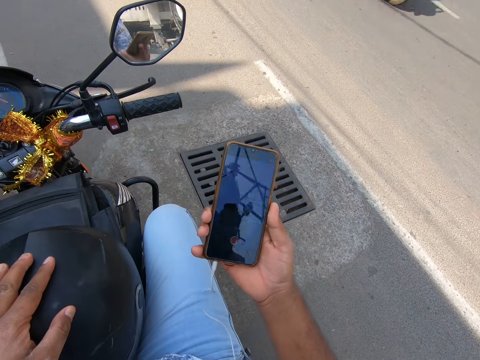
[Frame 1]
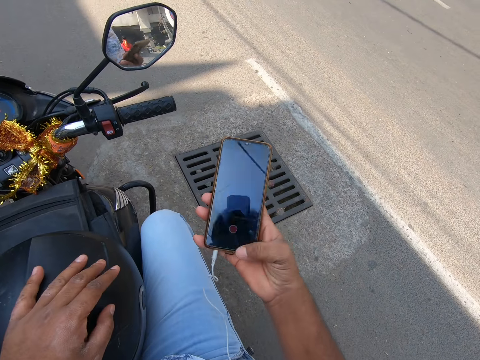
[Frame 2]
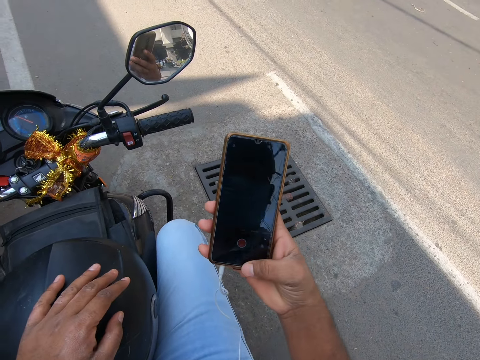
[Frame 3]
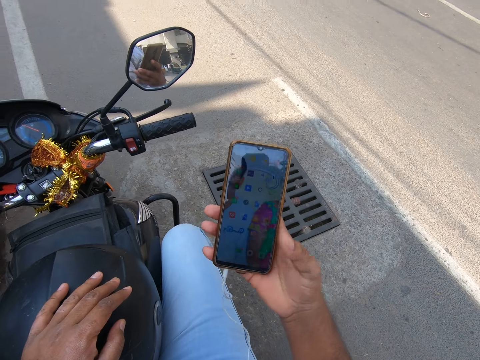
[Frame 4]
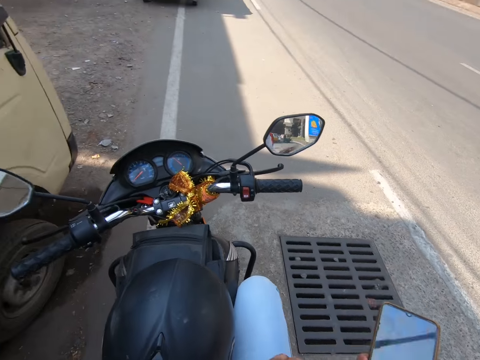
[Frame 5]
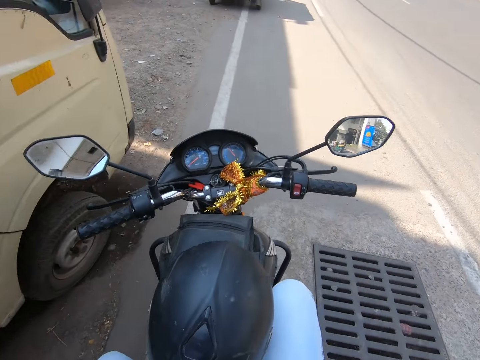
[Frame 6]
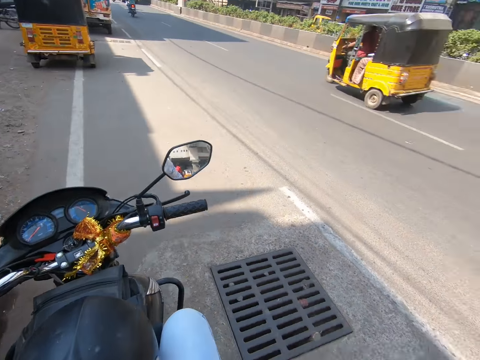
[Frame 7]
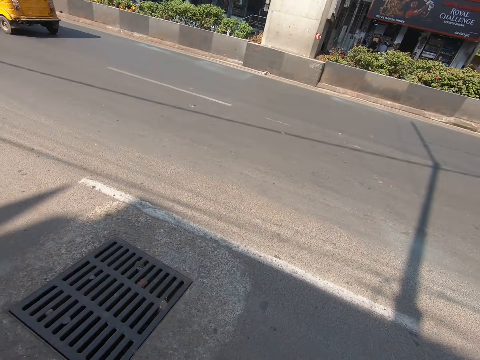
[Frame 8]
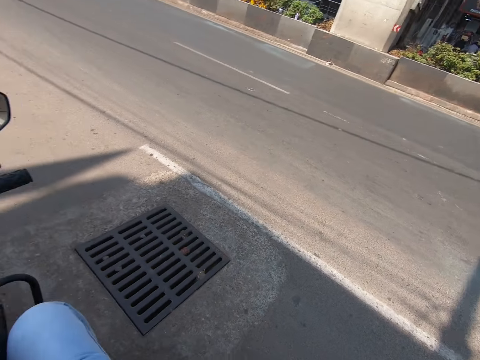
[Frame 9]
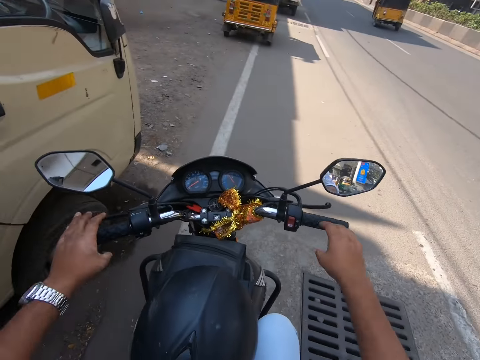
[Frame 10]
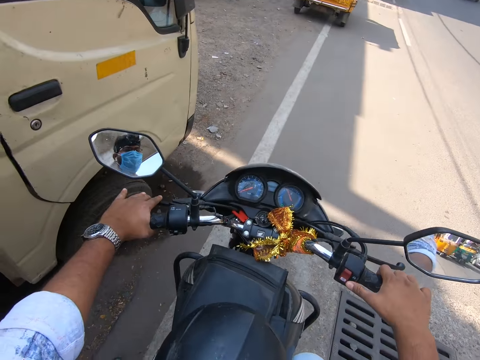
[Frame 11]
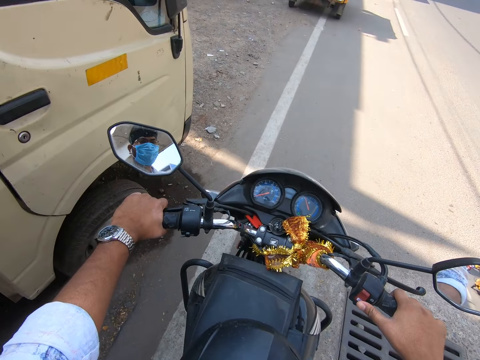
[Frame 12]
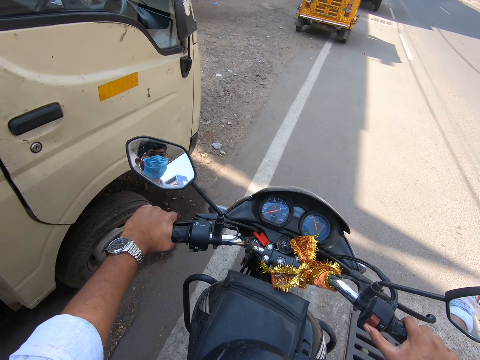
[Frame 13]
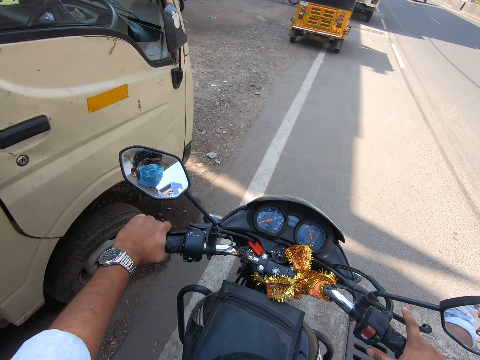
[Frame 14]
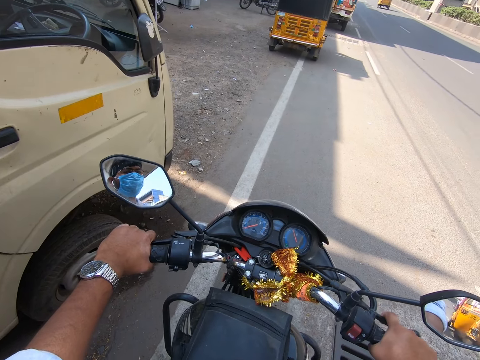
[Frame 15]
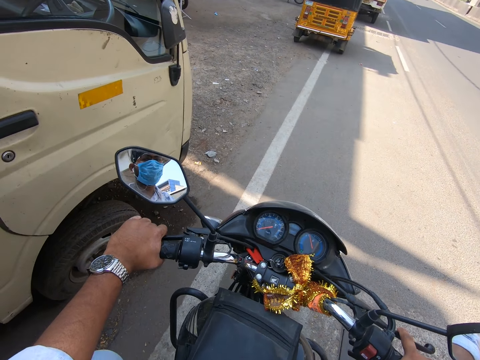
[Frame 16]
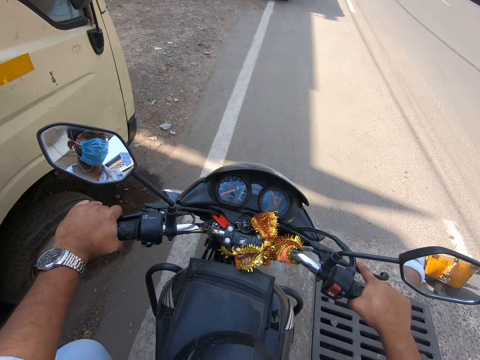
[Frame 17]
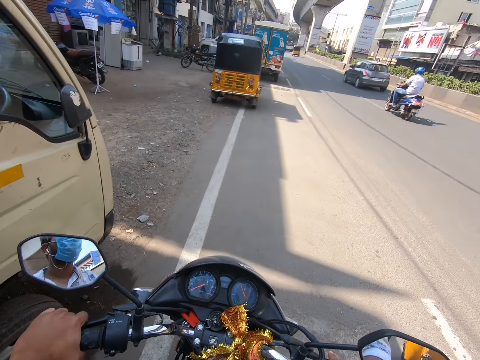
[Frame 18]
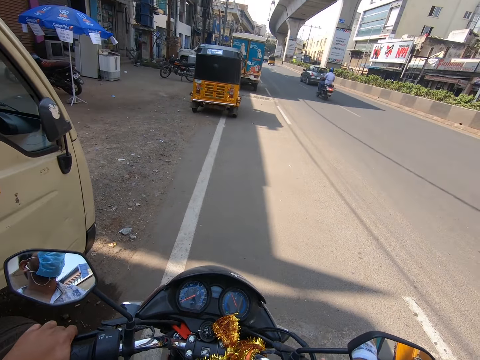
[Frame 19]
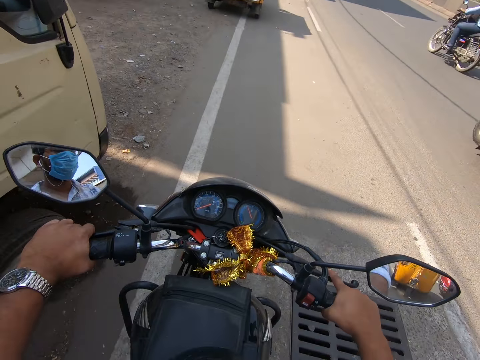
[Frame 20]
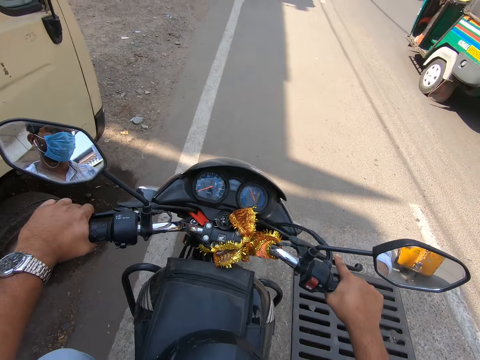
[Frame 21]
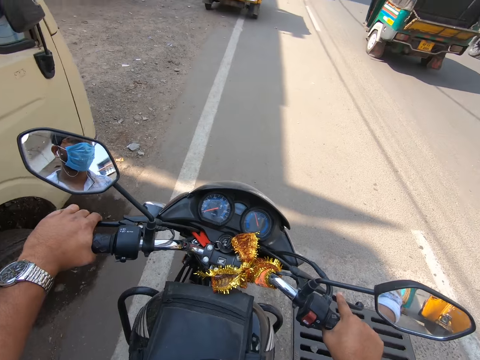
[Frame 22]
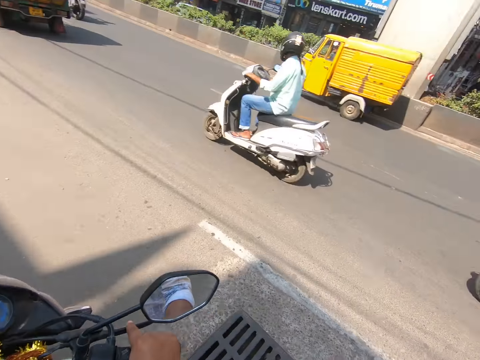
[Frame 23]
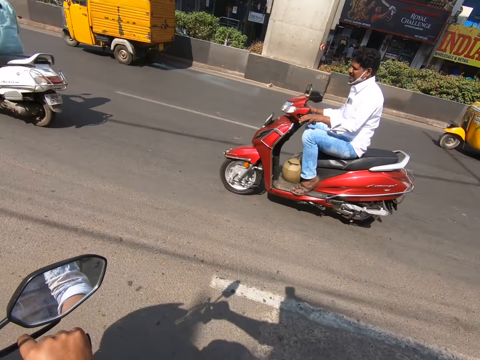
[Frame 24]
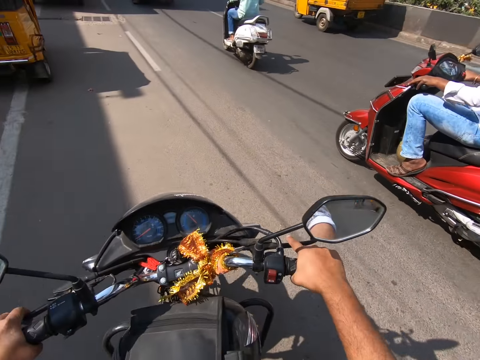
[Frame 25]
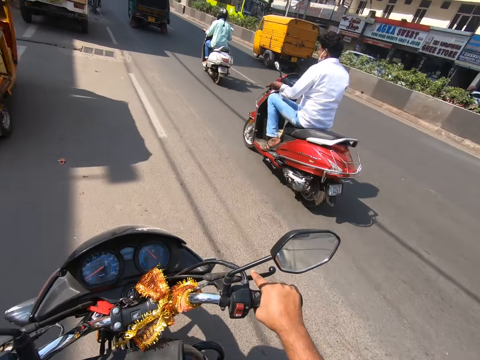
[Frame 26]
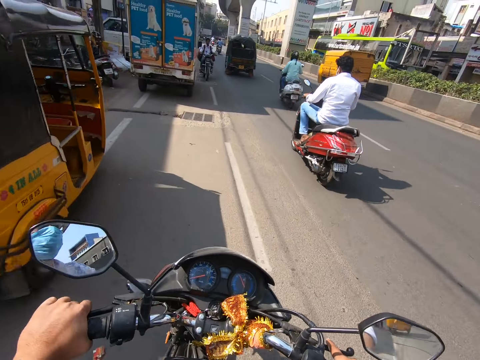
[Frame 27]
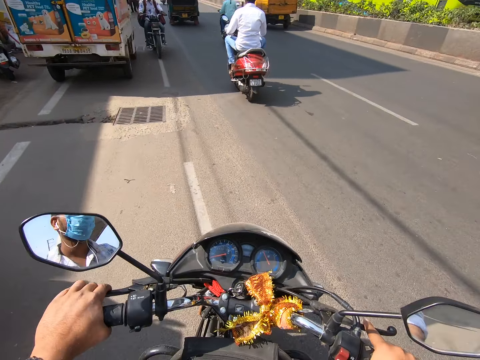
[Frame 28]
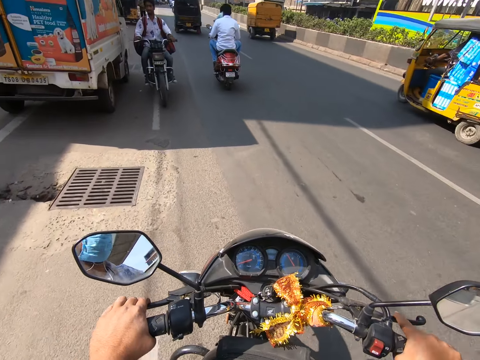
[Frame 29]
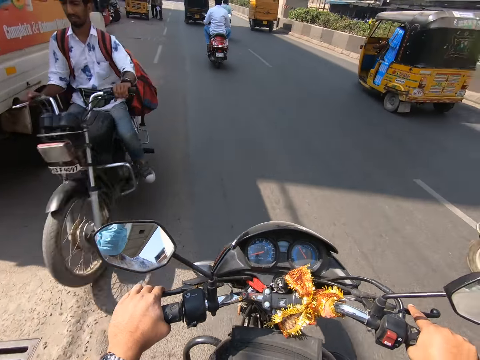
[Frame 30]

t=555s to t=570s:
The camera wearer pockets the phone. He holds the handles of a motorcycle with his hands. He looks at the side mirror. He rides the motorcycle on the road with his hands.

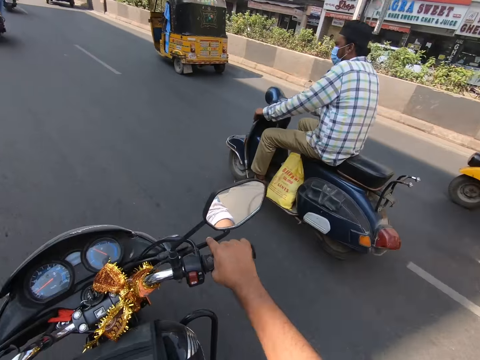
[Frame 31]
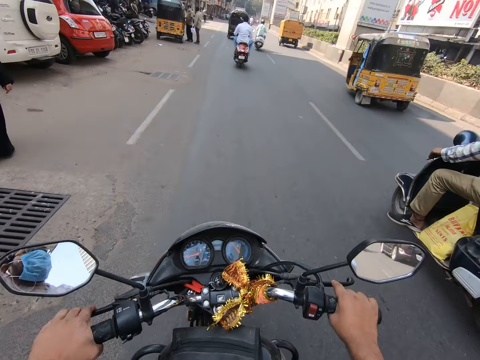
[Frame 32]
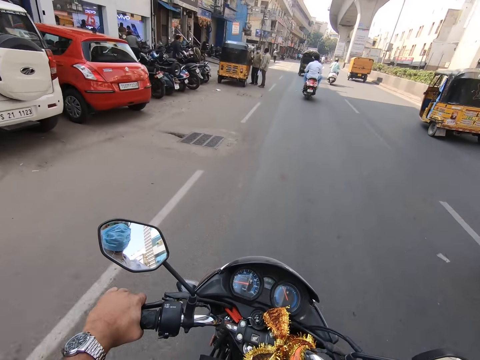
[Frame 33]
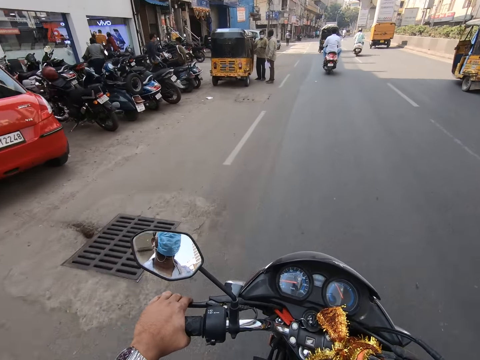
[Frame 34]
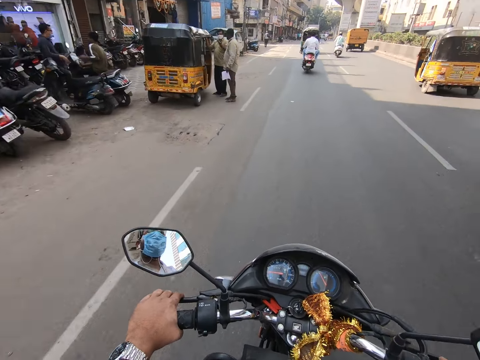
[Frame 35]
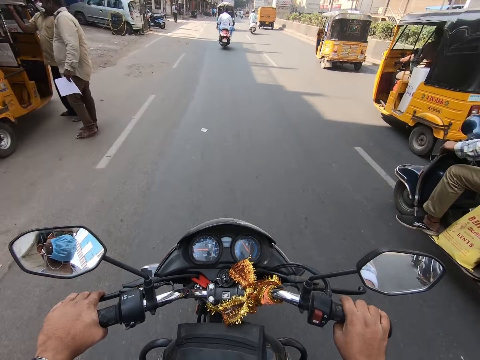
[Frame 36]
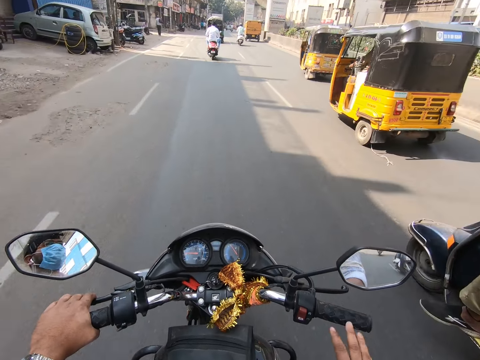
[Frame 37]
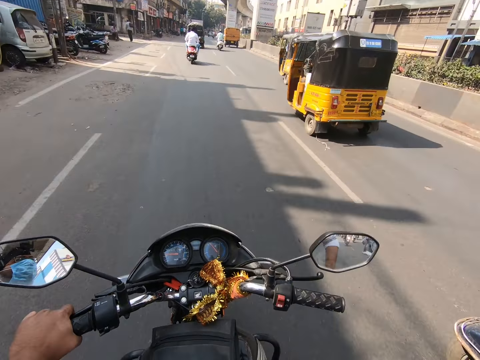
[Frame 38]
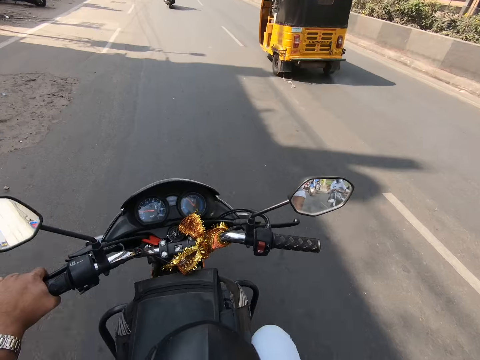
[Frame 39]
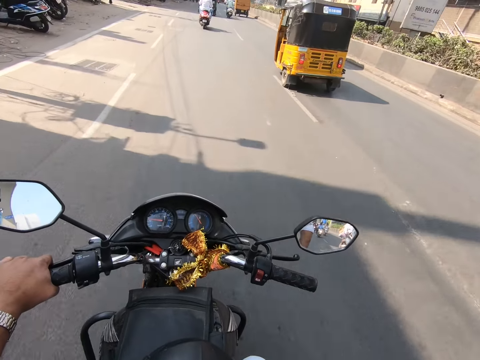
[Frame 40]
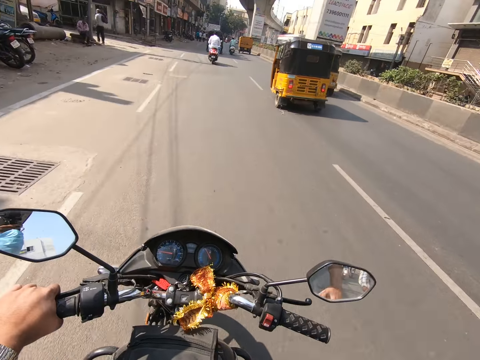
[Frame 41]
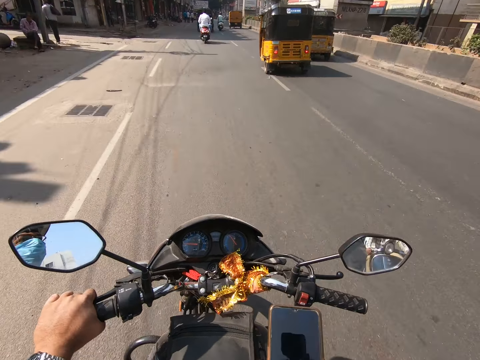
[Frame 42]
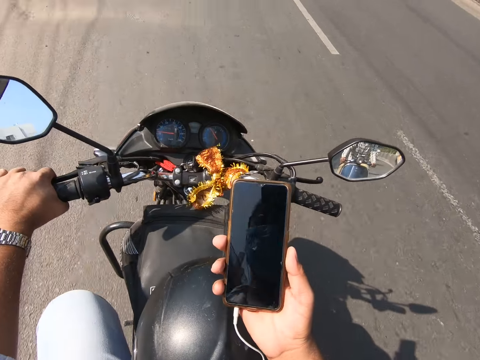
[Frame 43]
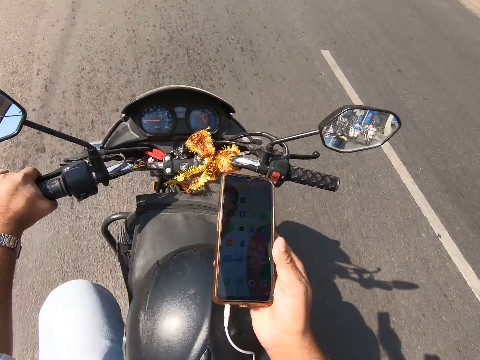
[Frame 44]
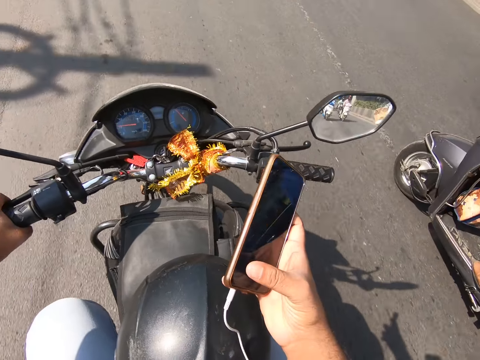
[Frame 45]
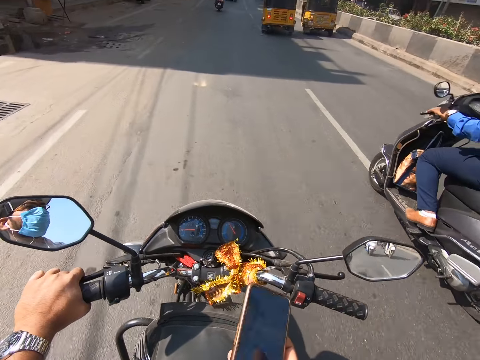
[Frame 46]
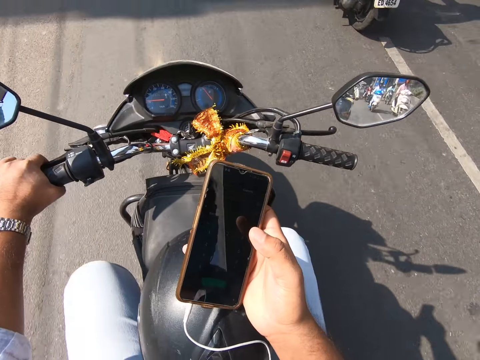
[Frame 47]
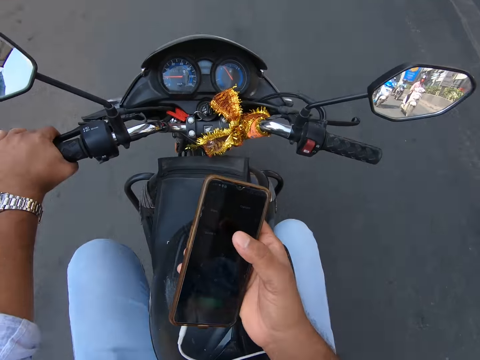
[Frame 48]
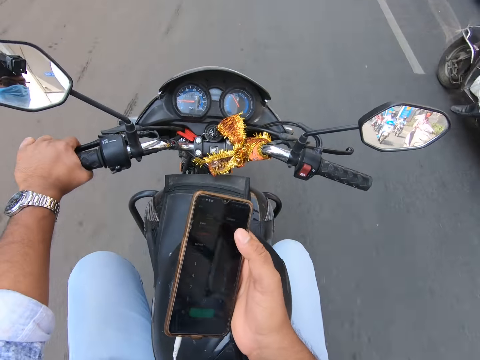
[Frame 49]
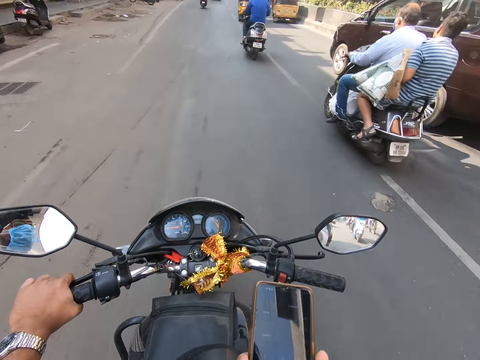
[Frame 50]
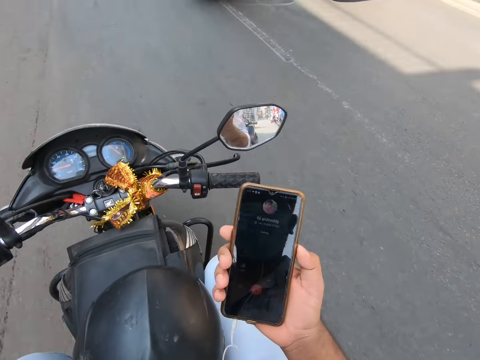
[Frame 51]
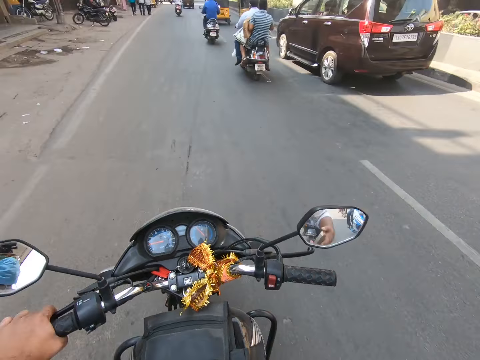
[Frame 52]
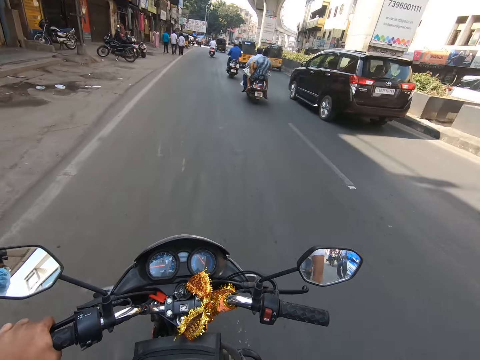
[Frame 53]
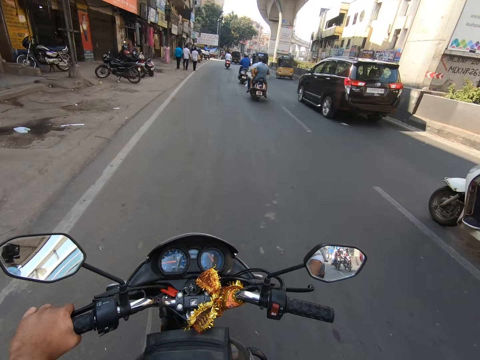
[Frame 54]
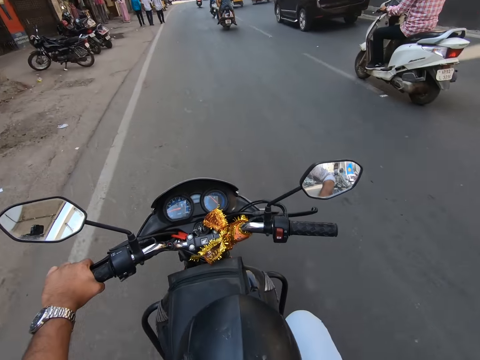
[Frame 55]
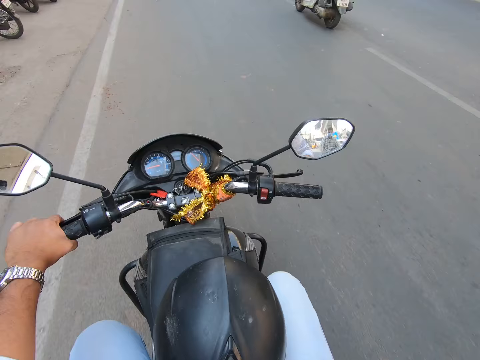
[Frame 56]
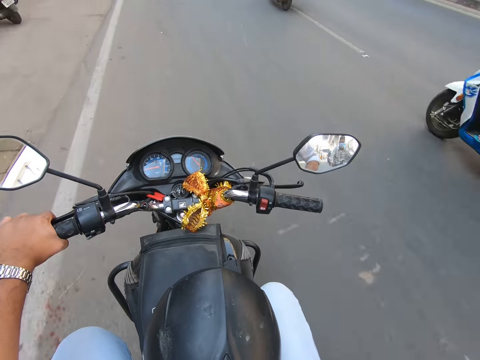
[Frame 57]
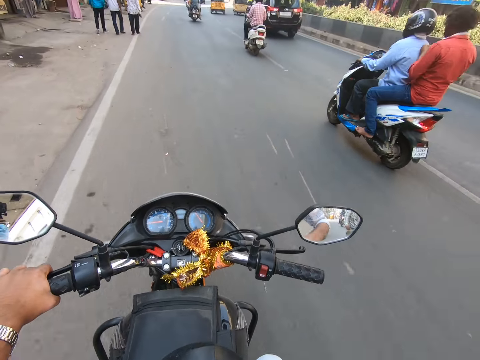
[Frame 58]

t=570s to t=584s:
The camera wearer looks at the side mirror. He rides the motorcycle on the road with his left hand. He holds the phone with his right hand. He operates the phone with his right hand. He stares at the phone. He pockets the phone.
